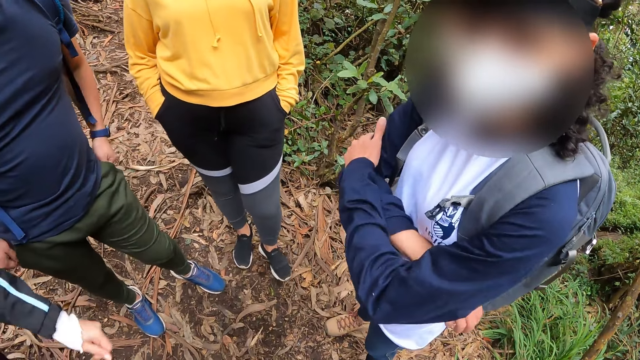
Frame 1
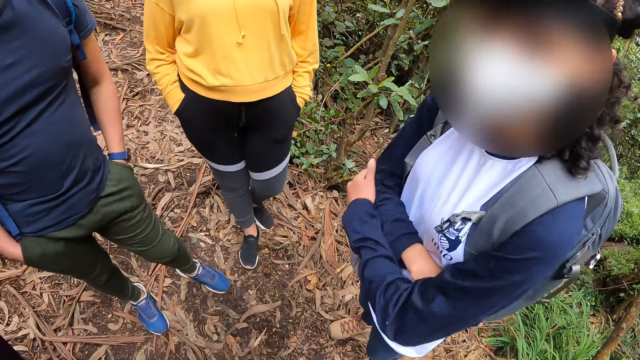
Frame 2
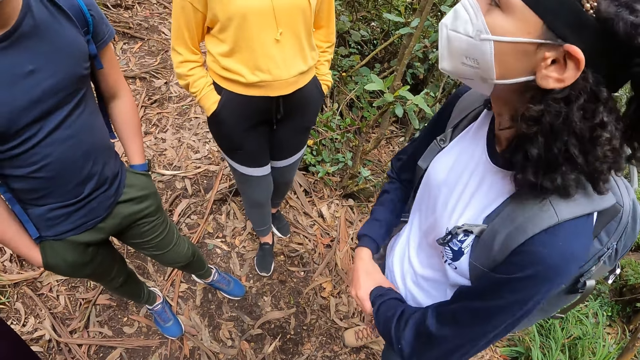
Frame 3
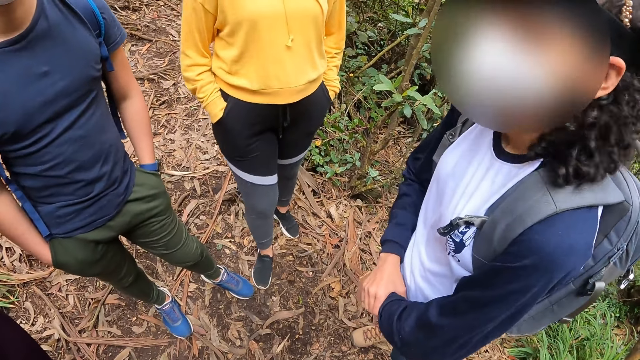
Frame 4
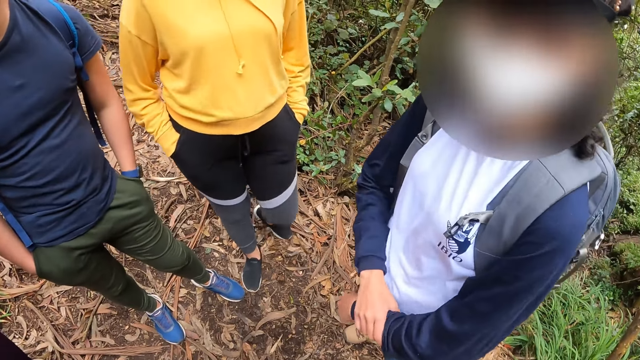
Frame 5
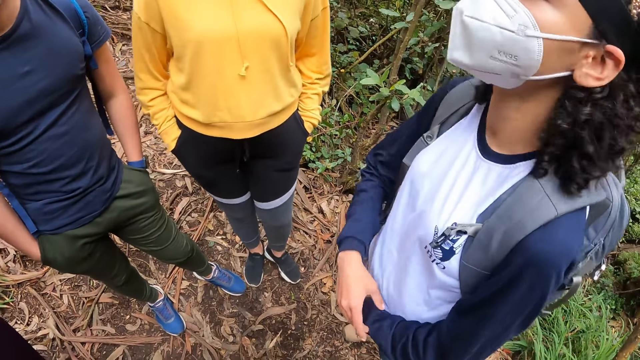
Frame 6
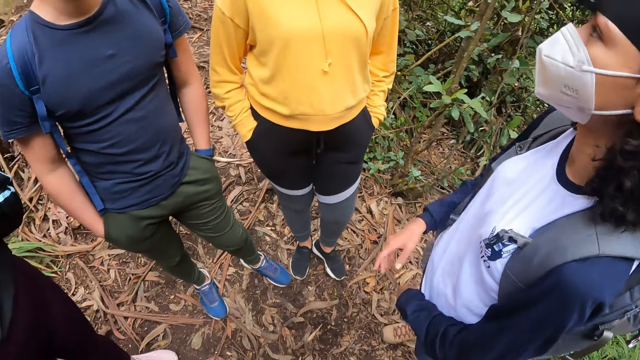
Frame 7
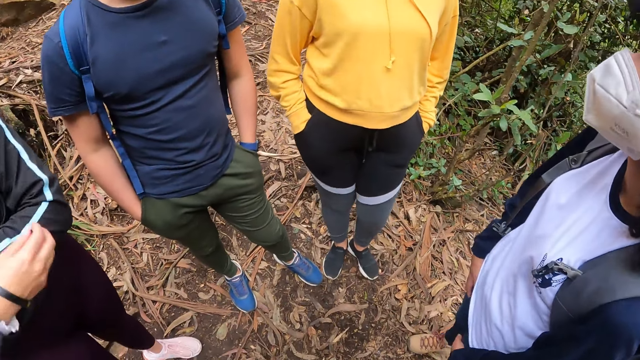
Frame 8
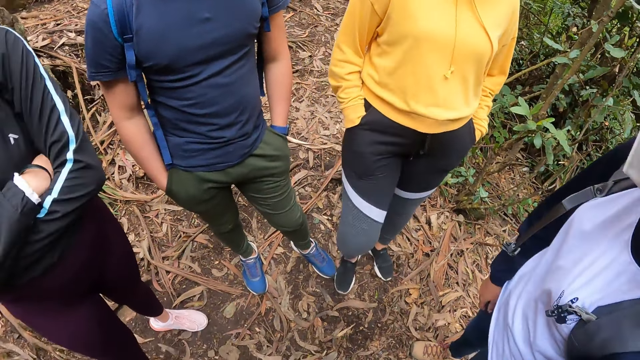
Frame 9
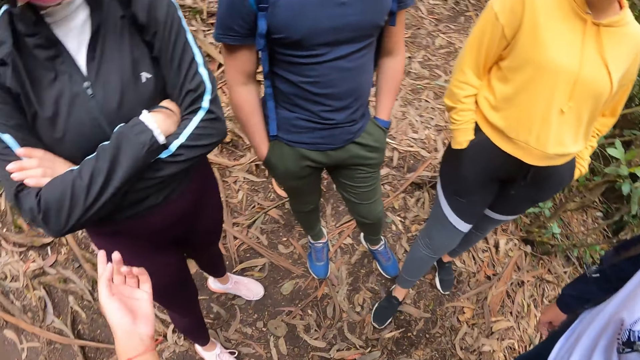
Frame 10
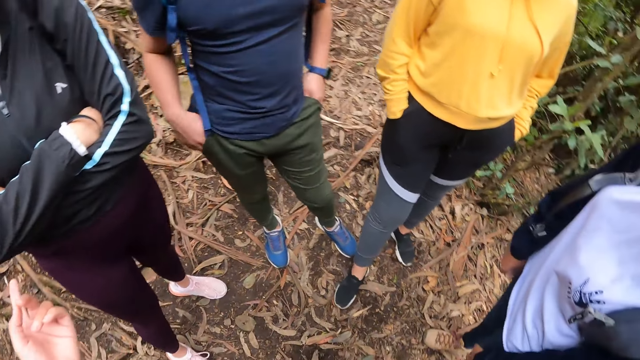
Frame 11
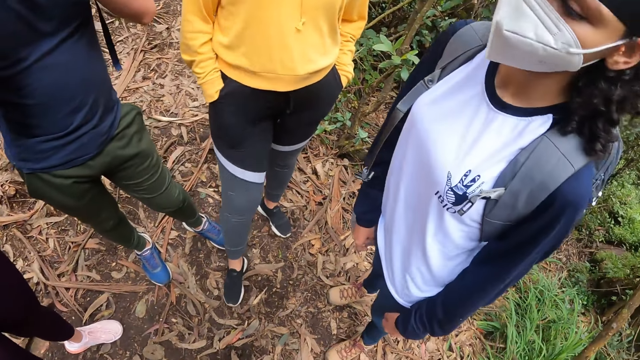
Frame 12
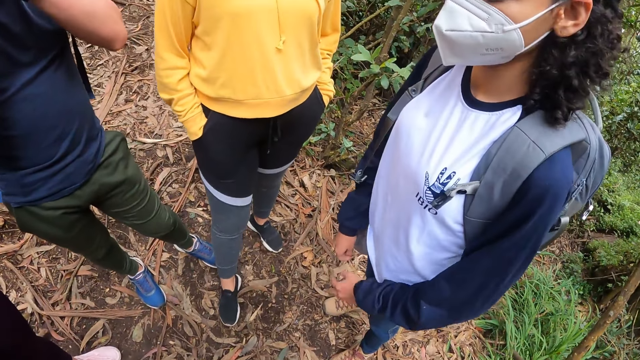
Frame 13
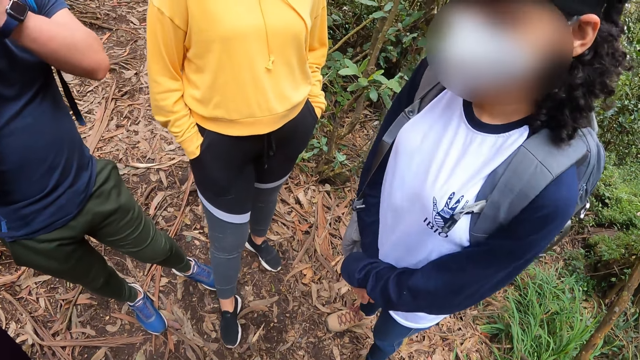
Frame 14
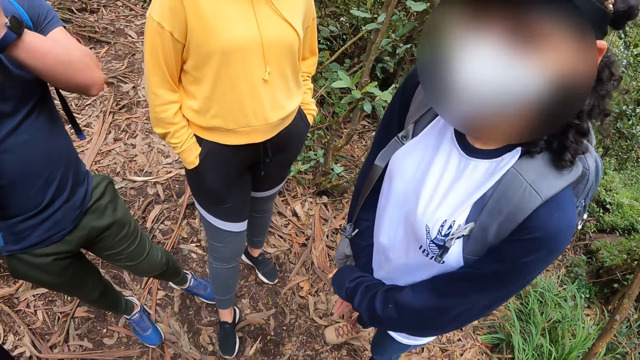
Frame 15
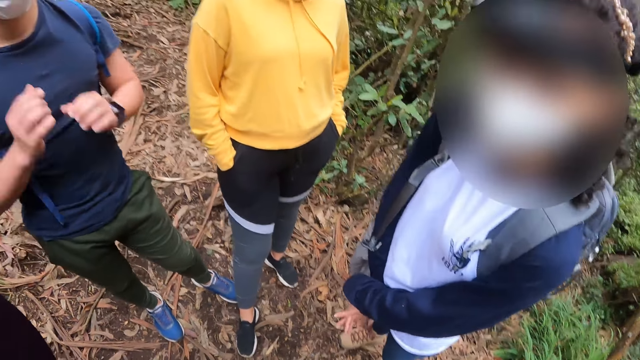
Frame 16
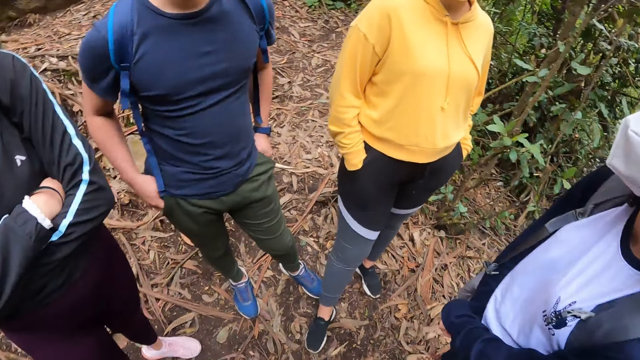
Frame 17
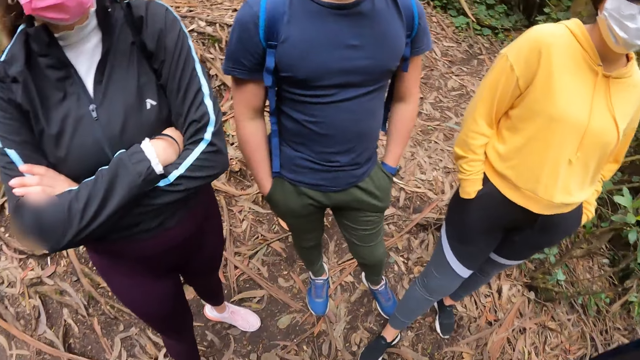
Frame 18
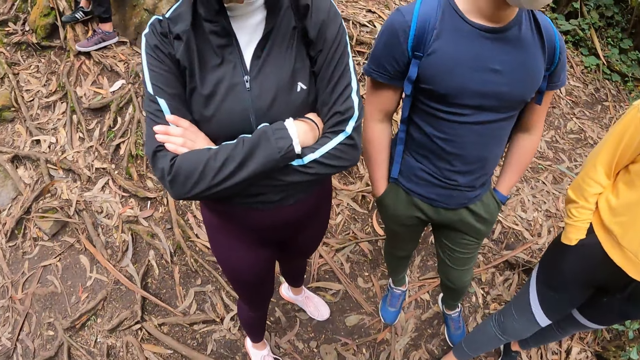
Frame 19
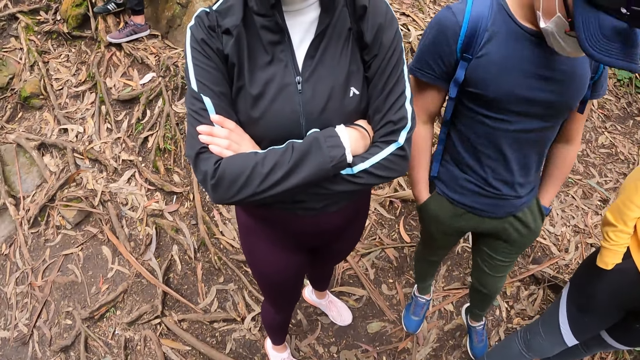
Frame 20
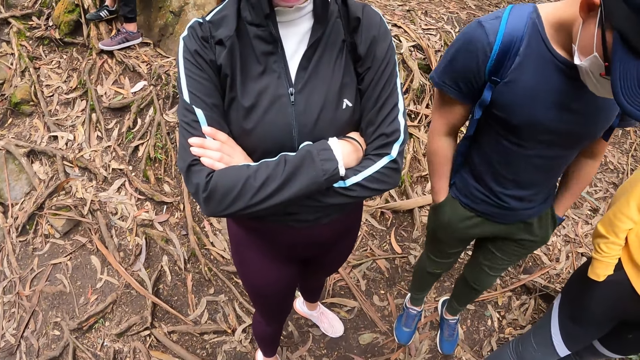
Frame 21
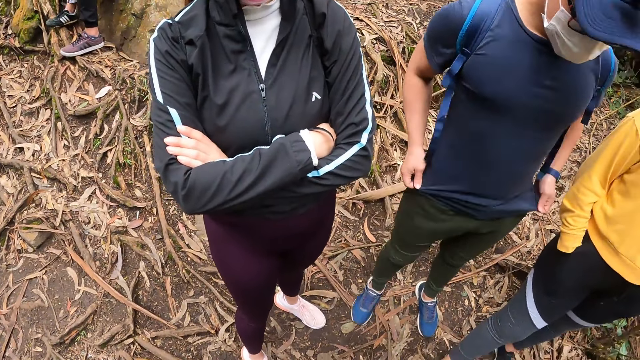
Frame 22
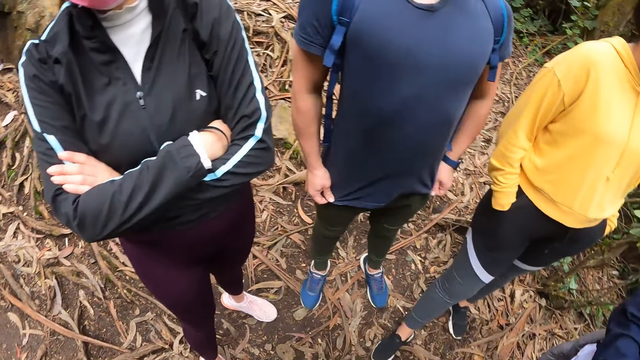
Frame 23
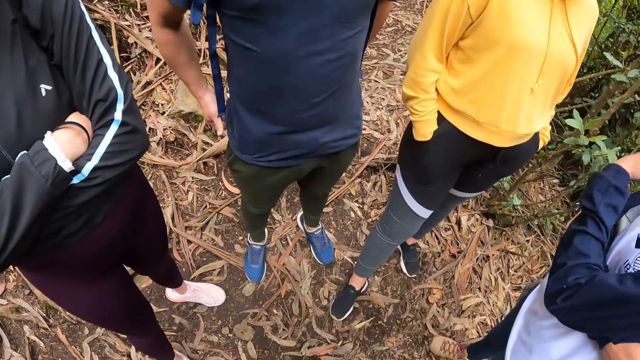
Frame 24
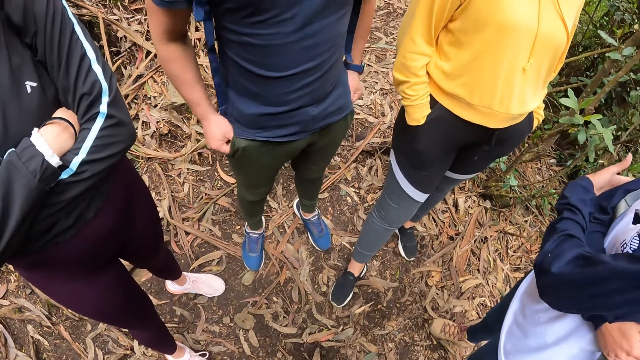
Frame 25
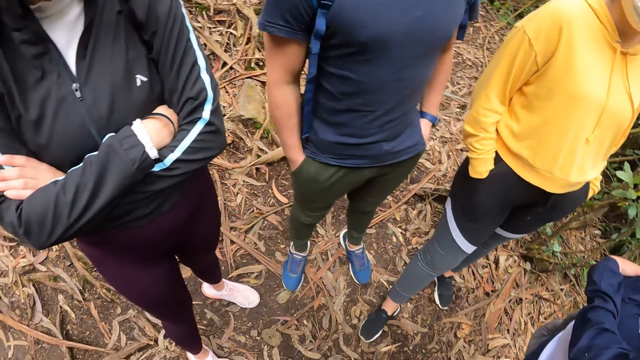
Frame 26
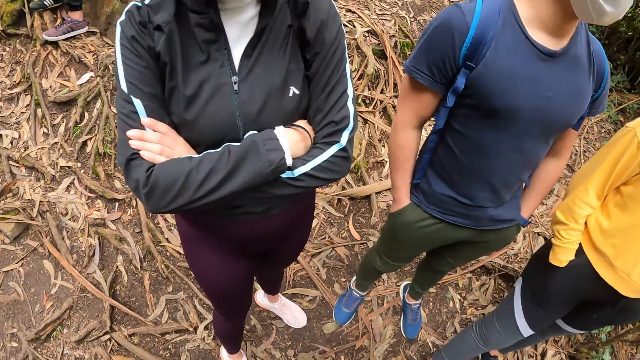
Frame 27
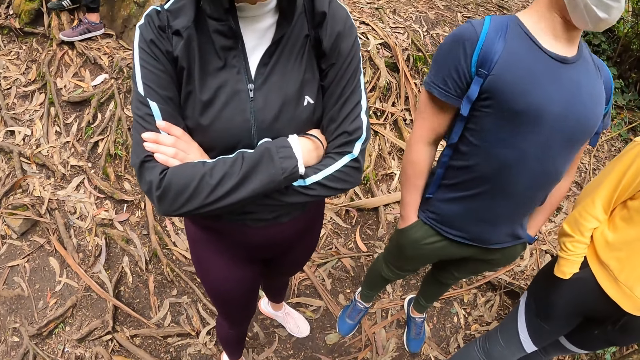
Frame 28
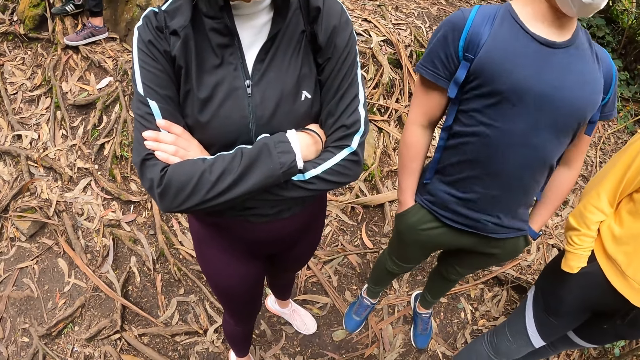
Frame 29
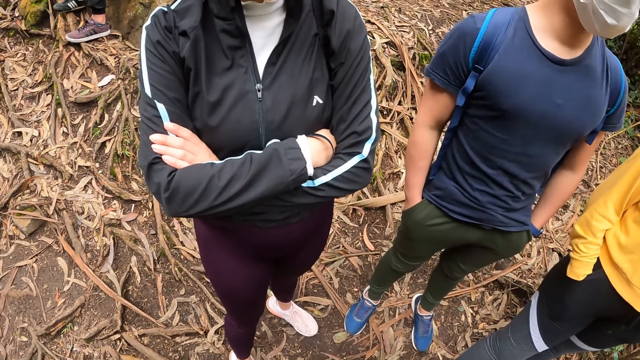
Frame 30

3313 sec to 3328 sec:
A woman stares around and points at the camera wearer. The camera wearer interacts with another woman, a man, a third woman and the first woman. The man adjusts a camera on his head with both hands. The man places both hands in the trouser pockets, pulls the shirt with both hands and places both hands in the trouser pockets.

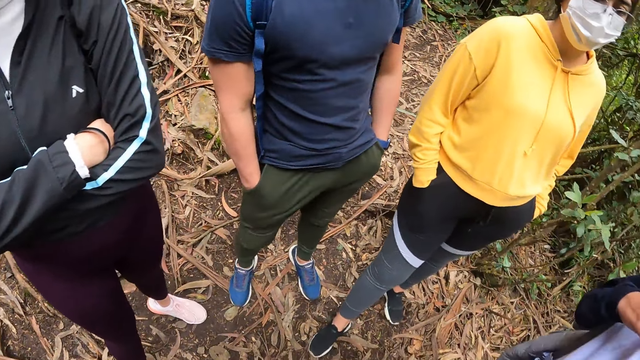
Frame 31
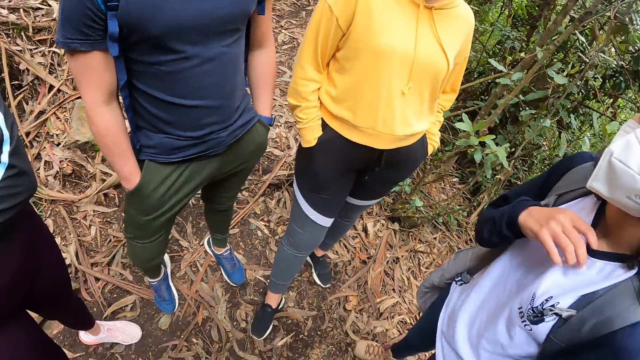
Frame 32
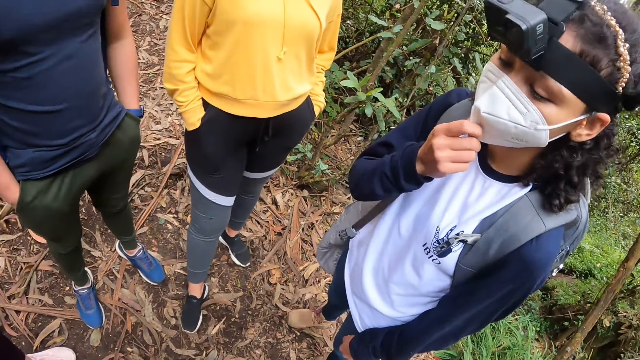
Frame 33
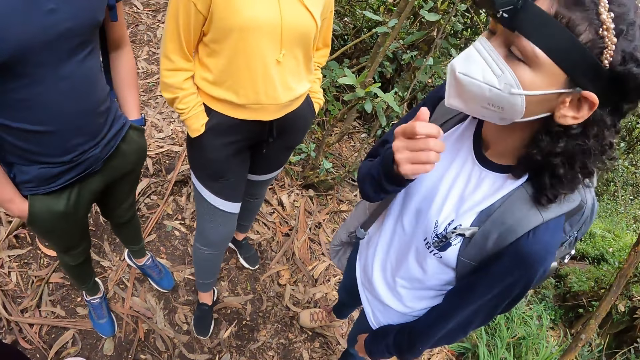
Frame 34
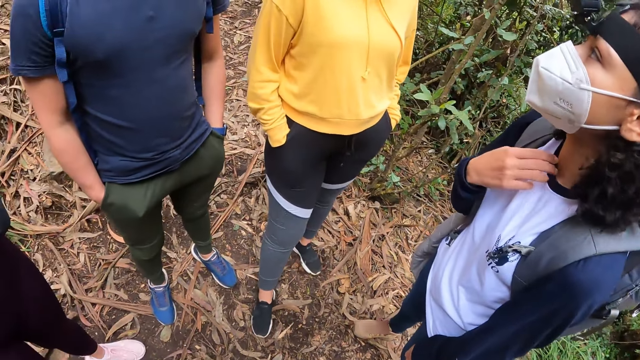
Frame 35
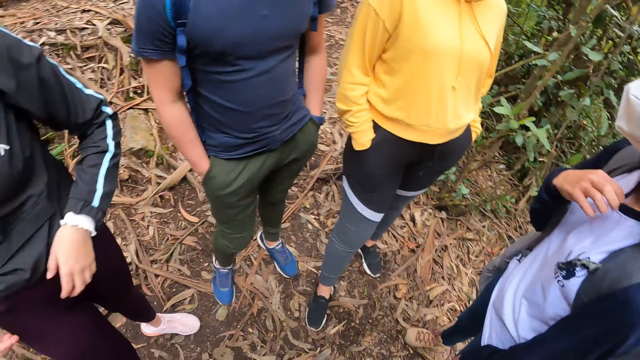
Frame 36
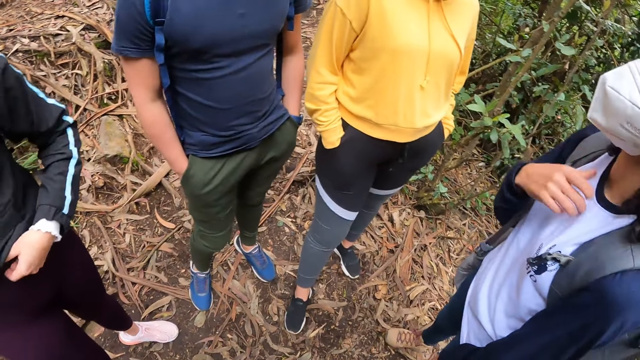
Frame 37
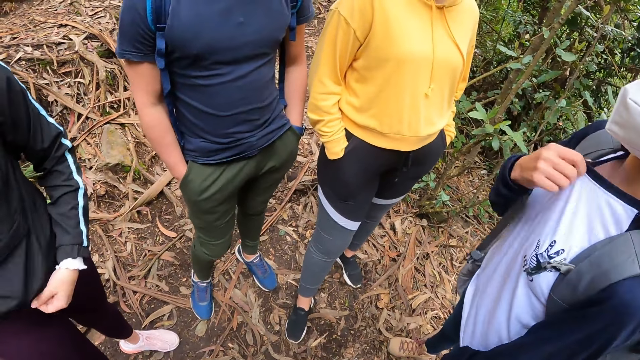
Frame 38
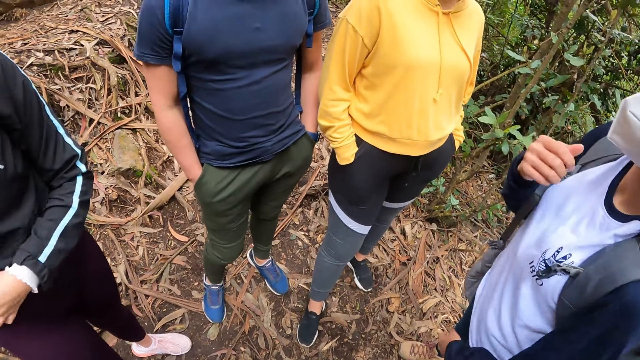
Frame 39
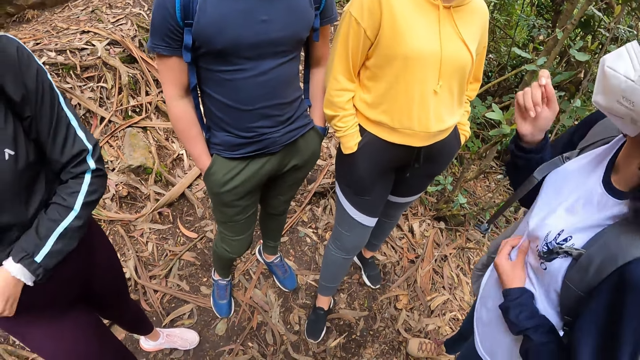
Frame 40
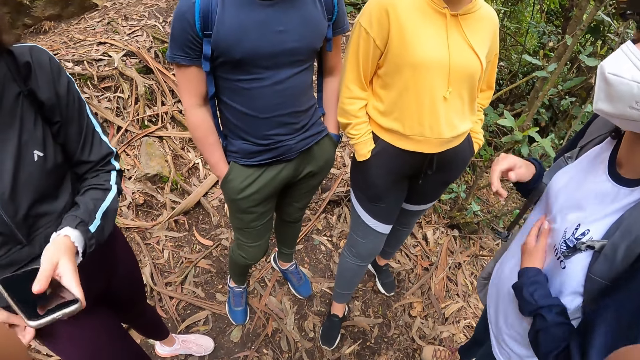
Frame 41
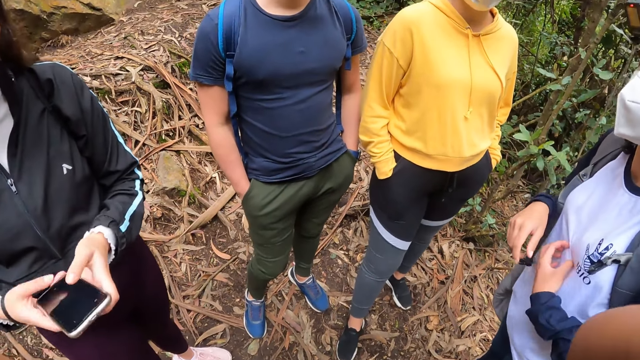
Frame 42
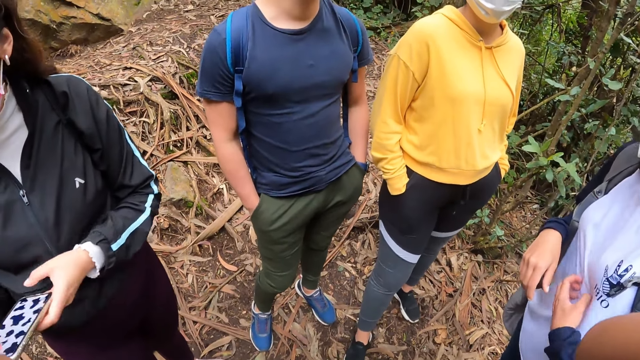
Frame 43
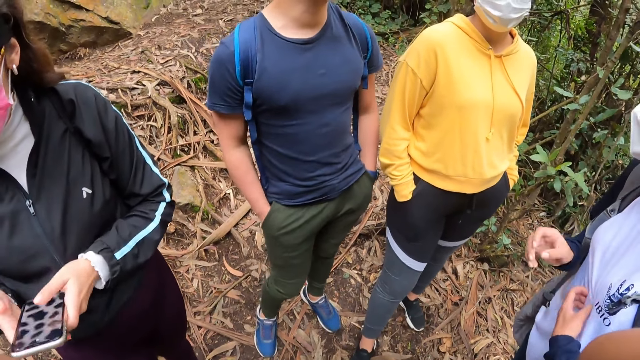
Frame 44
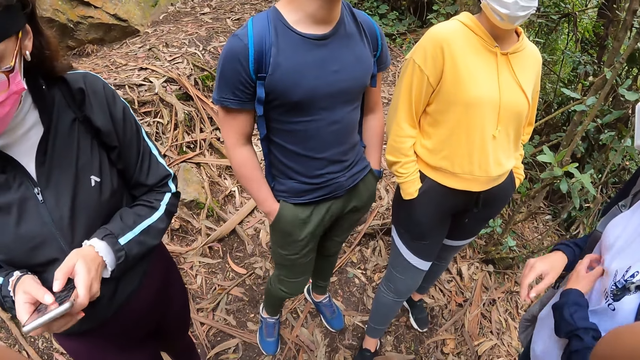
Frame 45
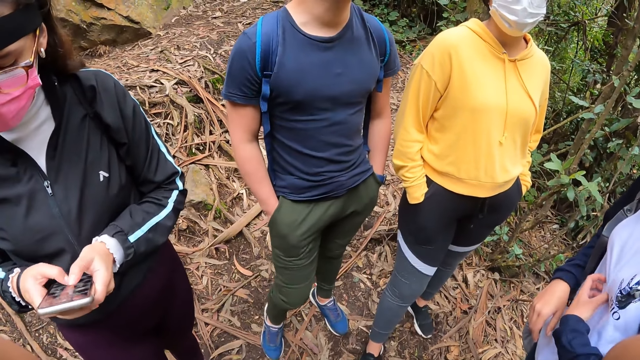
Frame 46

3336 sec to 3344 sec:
A woman adjusts a face mask with her right hand. The woman pulls the shirt with her right hand. Another woman pulls the cloth with both hands. The other woman operates a phone with both hands.
